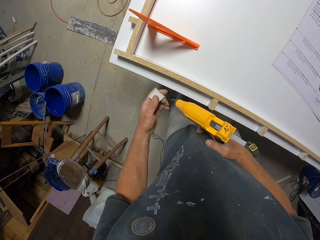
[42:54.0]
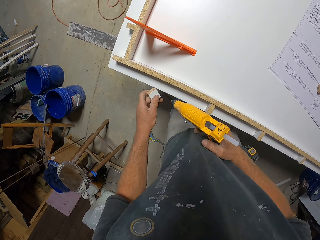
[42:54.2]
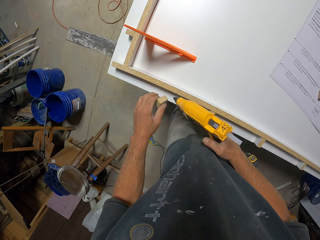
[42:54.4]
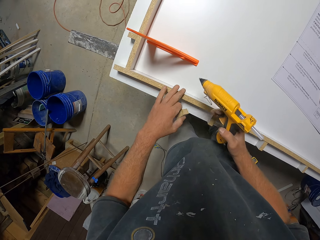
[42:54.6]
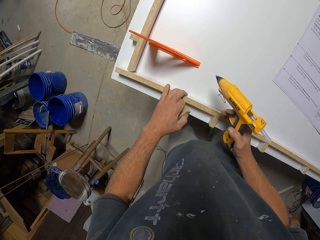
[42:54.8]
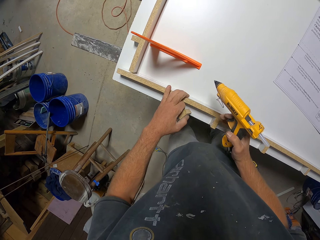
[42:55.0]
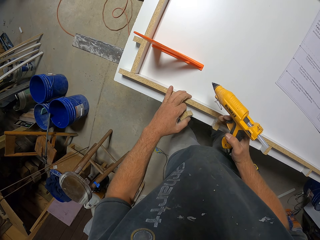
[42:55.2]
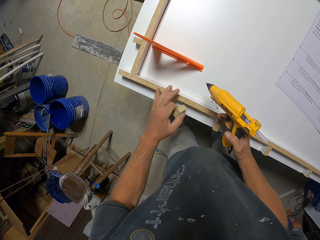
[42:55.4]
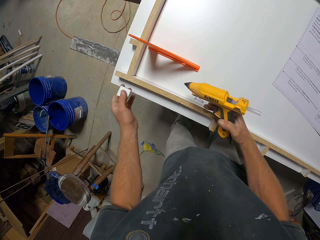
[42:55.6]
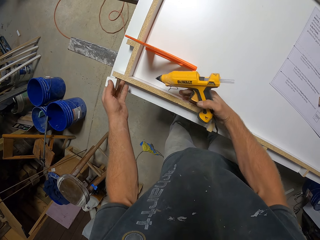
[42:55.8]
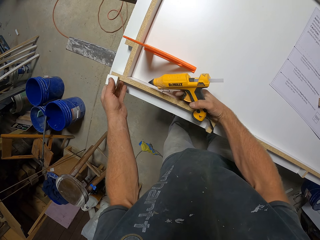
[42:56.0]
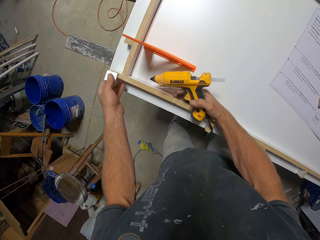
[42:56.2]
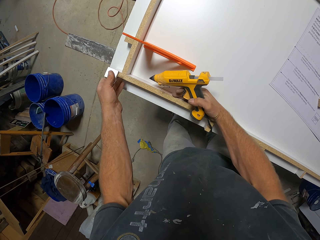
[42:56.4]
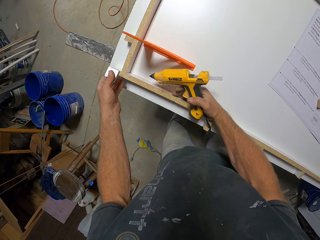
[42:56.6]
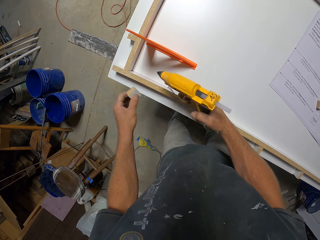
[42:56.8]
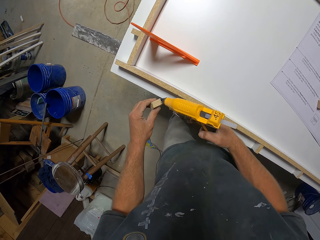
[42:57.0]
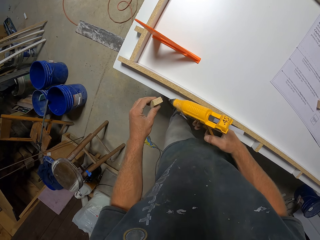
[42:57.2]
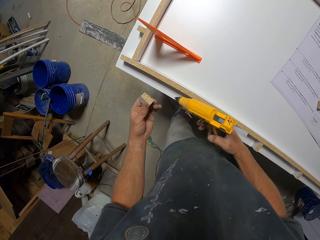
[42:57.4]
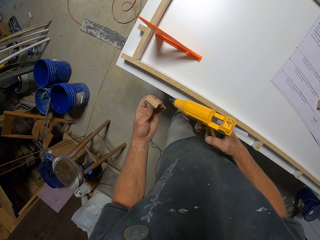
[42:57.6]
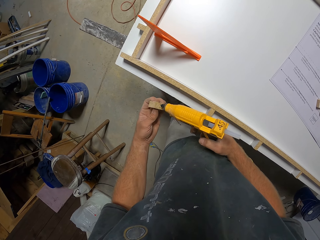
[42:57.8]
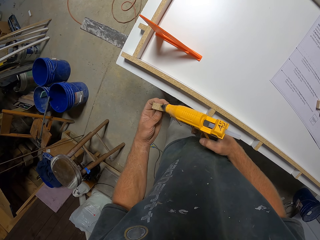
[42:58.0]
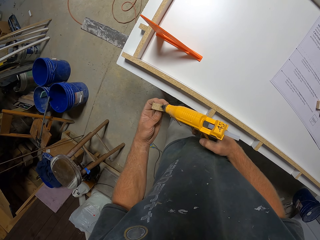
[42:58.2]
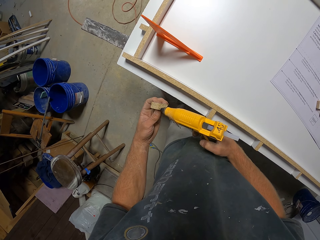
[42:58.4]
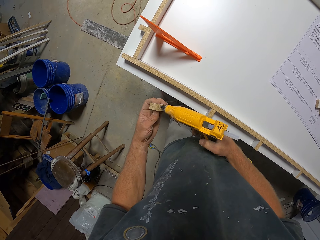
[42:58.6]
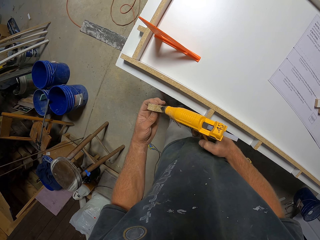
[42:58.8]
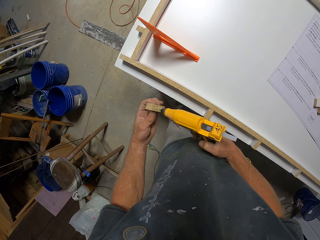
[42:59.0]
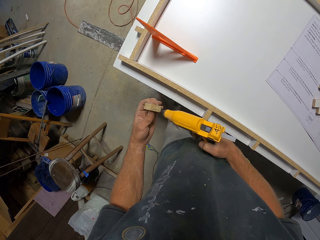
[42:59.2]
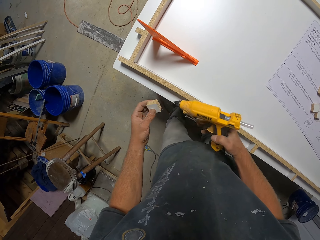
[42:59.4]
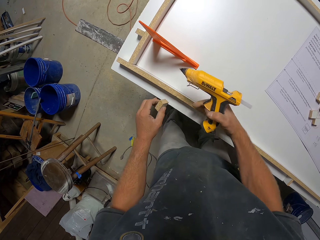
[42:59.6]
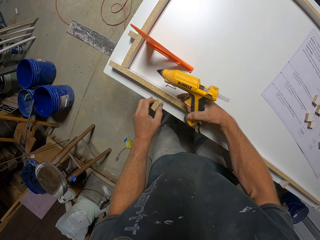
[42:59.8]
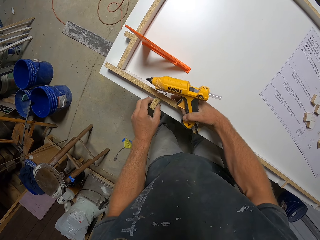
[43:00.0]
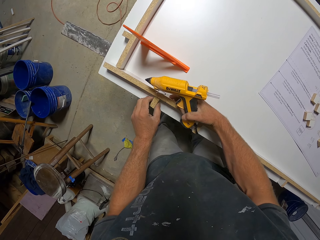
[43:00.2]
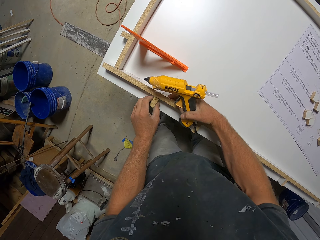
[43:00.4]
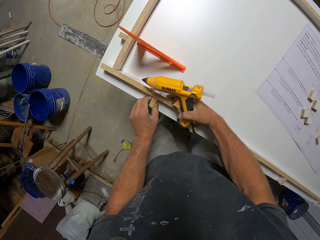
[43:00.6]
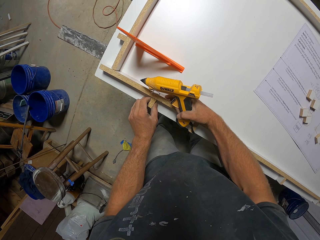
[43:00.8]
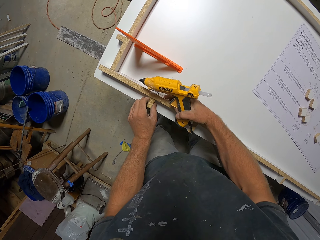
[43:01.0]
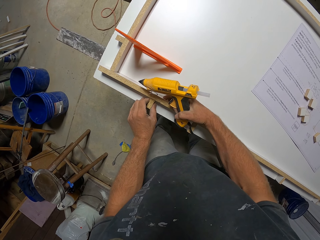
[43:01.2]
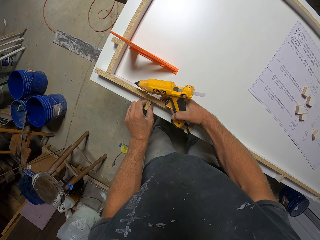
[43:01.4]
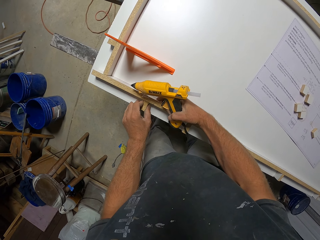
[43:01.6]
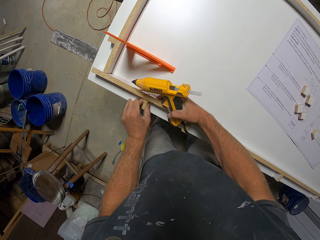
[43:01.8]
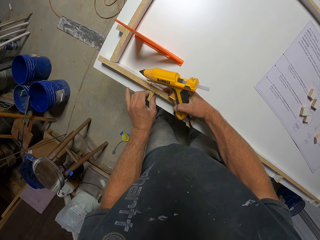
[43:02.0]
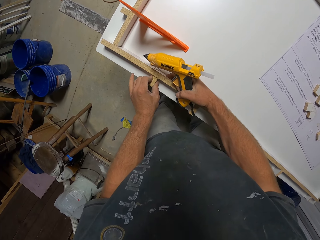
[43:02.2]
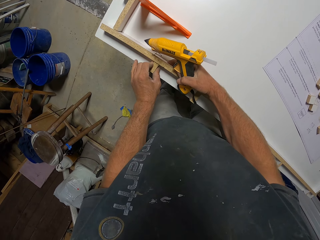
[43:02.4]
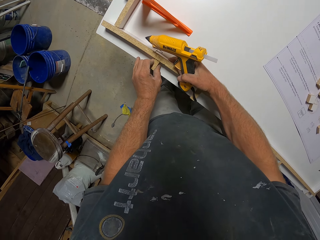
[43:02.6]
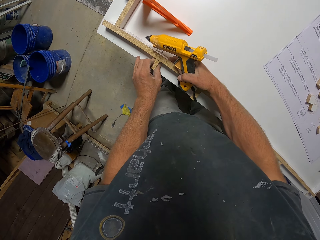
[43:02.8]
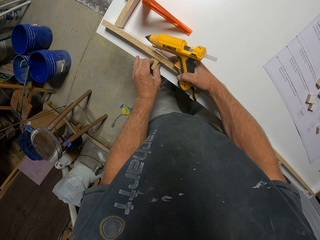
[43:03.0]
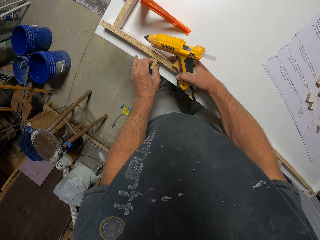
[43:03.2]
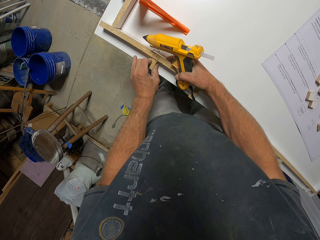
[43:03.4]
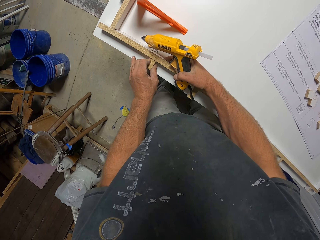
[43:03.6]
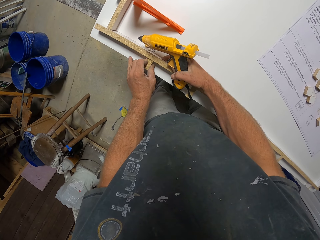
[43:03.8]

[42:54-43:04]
The camera wearer holds the wood. They touch a narrow wood strip, move a hand along the wood strip, and hold the narrow wood strip with the other hand. They move their hands away from the wood strip. They apply glue on the piece of wood. They move their hands towards the workbench. They hold the narrow wood strip. They stick the piece of wood on the narrow wood strip.

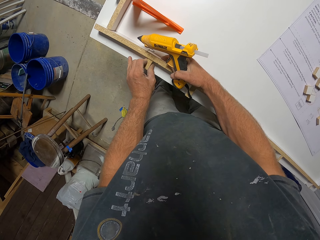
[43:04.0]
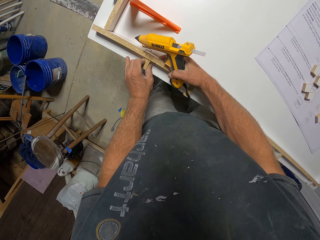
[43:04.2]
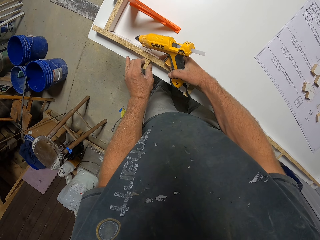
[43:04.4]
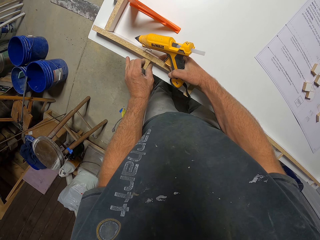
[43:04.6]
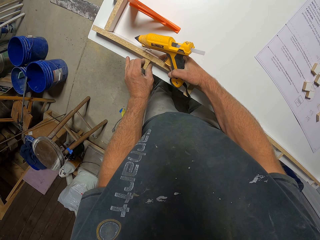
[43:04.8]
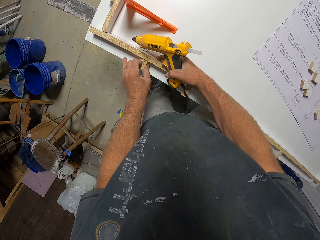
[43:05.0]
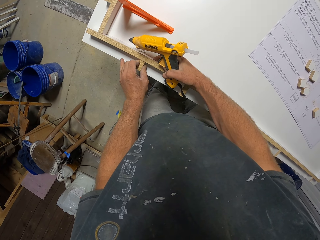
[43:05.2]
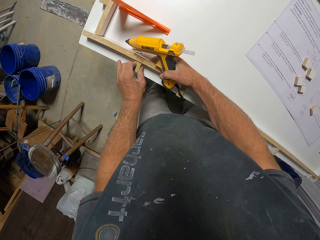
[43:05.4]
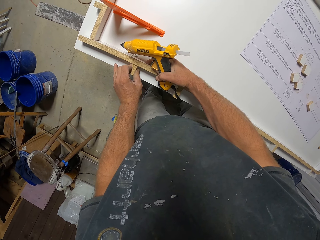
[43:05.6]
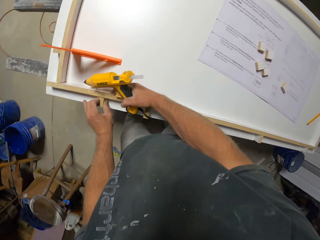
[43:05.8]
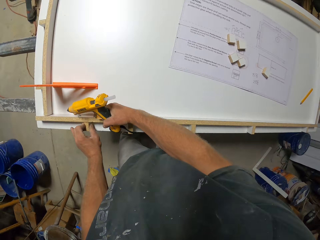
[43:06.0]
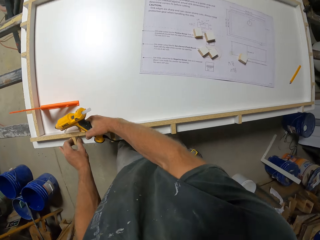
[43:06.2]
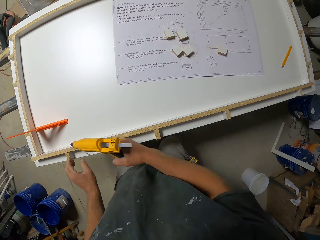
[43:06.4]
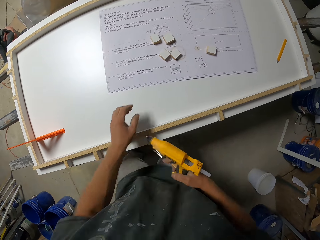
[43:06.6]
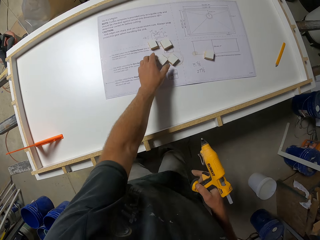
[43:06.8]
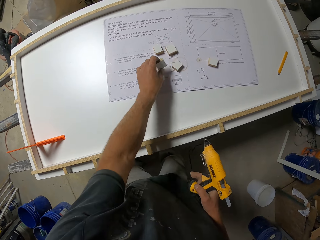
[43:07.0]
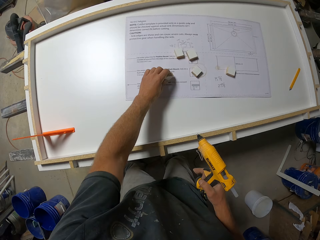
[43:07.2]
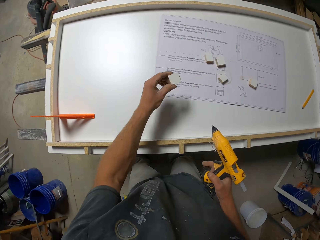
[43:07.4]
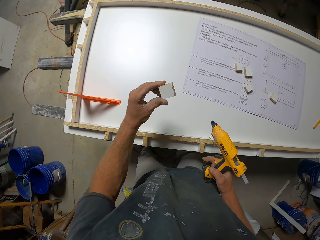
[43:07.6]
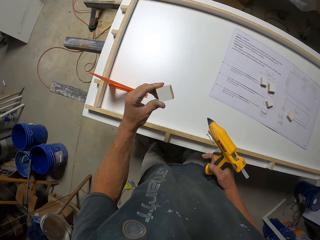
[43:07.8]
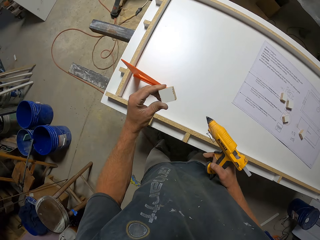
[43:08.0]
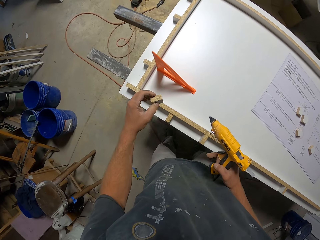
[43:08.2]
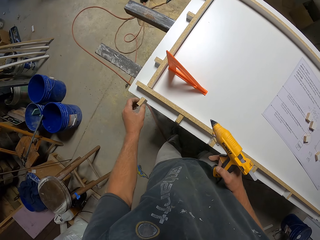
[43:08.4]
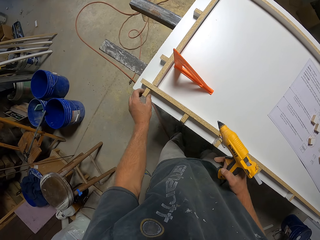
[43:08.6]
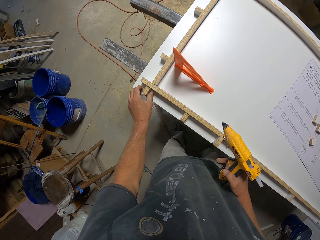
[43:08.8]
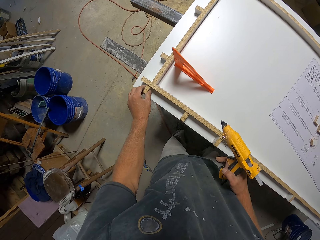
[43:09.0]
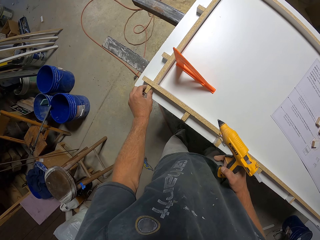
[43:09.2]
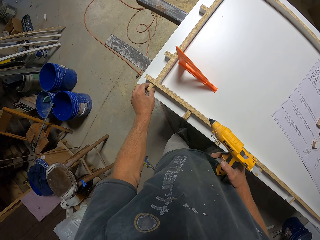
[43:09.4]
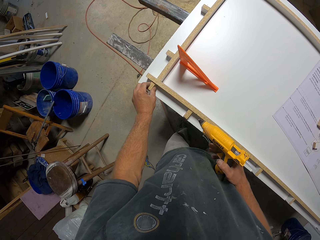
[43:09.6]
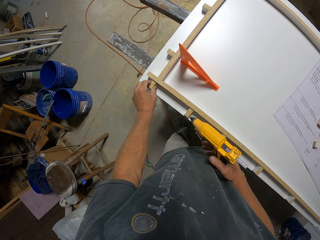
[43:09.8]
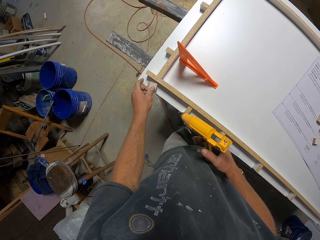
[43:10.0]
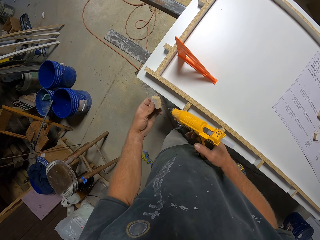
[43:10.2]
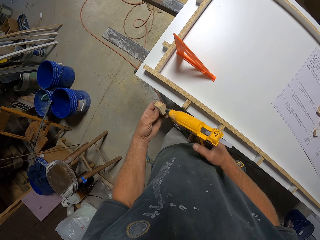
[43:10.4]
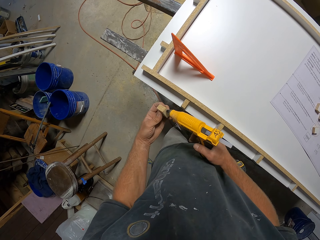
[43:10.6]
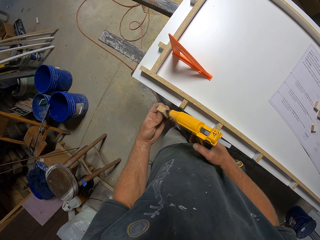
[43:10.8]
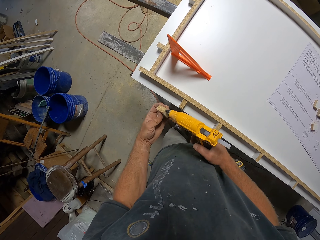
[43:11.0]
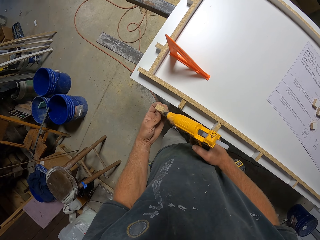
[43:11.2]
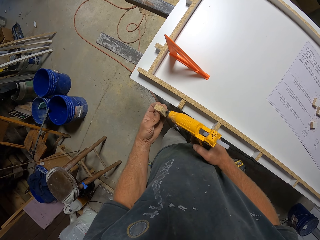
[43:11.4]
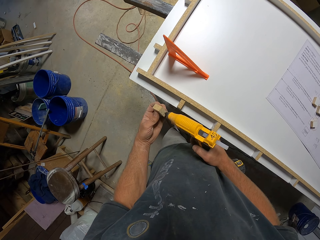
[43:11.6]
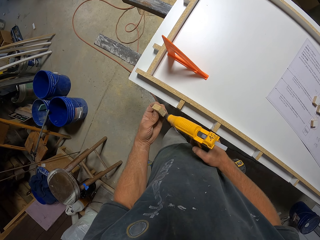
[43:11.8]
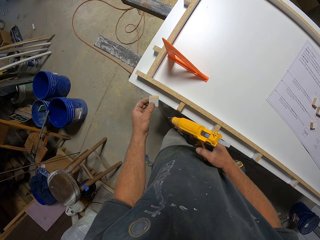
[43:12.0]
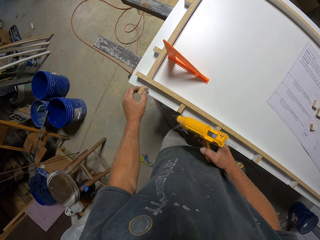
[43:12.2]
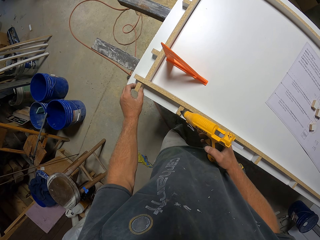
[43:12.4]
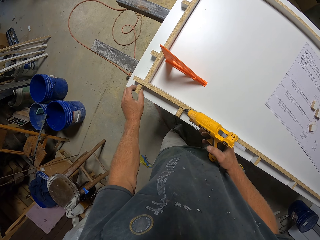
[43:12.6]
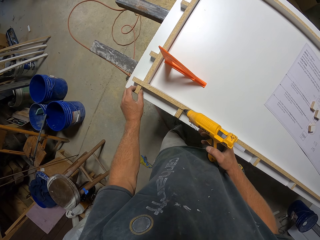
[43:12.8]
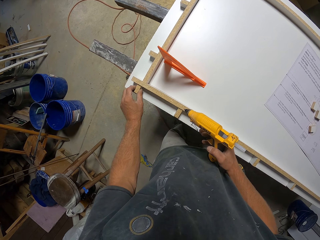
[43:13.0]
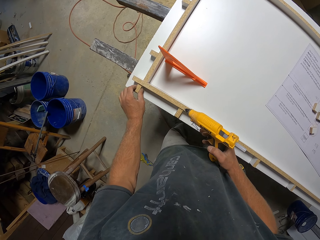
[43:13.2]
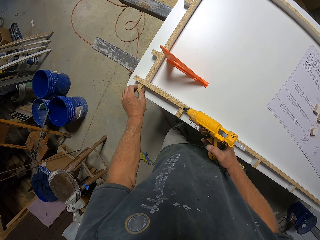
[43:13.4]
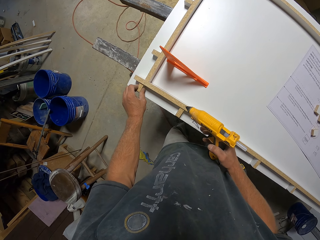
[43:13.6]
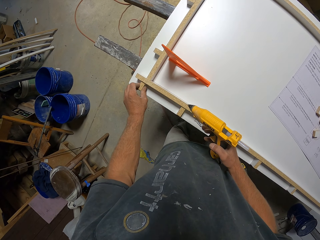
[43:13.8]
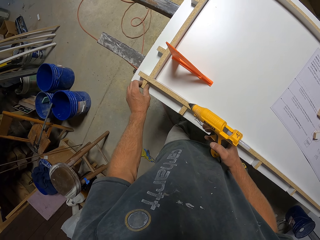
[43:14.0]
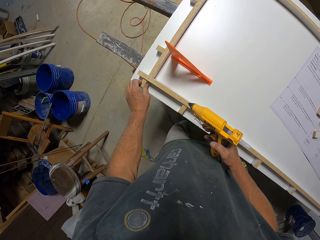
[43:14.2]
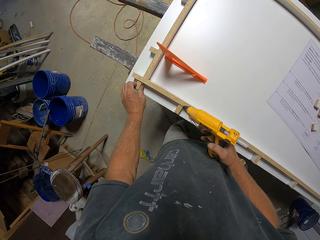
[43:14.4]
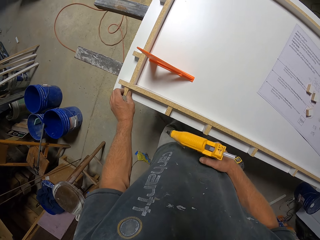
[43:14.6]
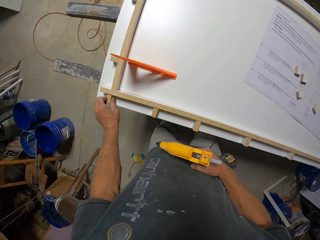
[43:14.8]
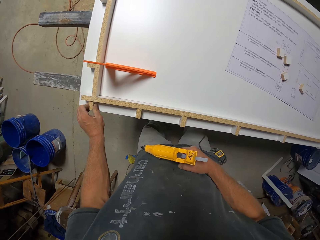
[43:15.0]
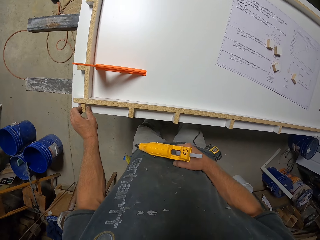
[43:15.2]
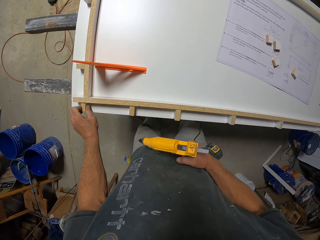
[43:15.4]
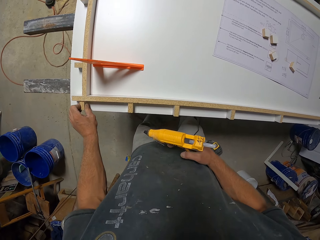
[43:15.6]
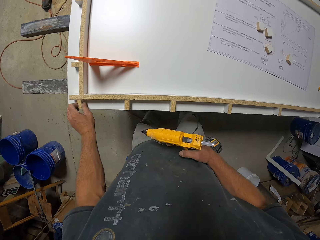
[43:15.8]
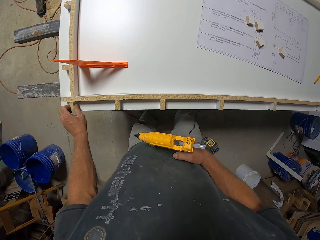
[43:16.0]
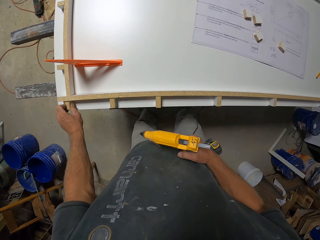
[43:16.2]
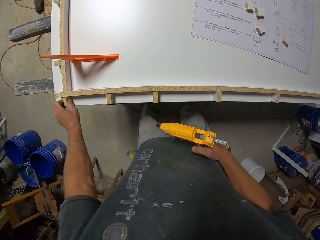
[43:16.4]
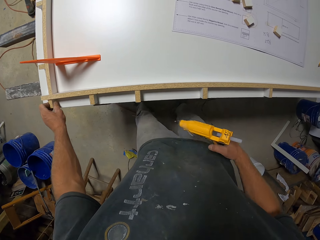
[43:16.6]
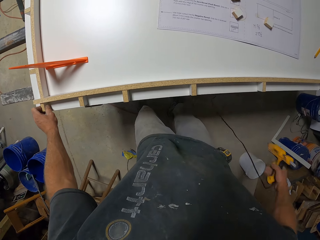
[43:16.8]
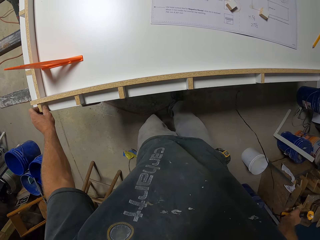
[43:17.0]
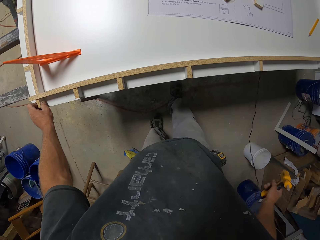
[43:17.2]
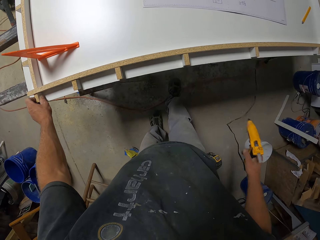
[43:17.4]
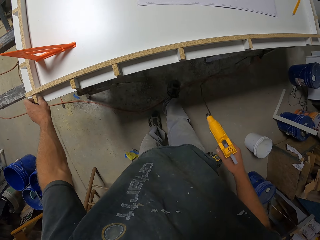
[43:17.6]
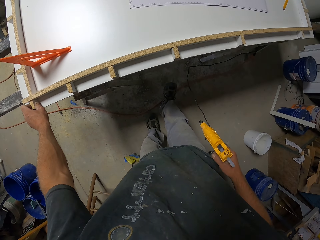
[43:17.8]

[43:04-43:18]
The camera wearer removes their hands from the narrow wood strip. They pick up the piece of wood, put the piece of wood on the workbench, and remove the piece of wood from the workbench. They apply glue on the piece of wood. They move the piece of wood towards the workbench. They stick the piece of wood on the narrow wood strip. They move the other hand. They move.
